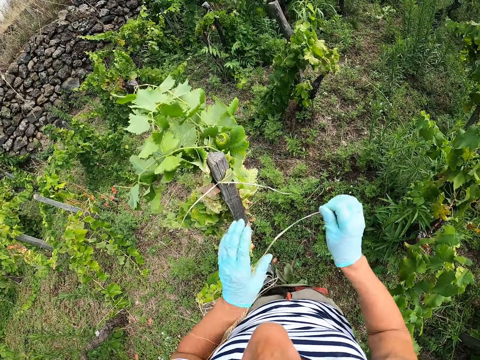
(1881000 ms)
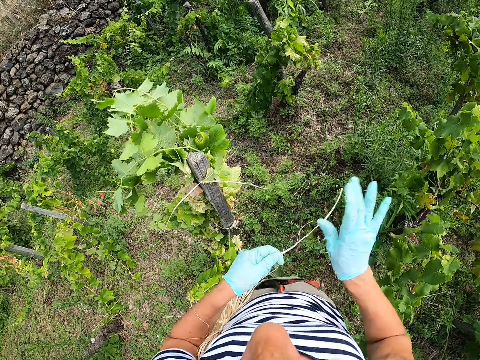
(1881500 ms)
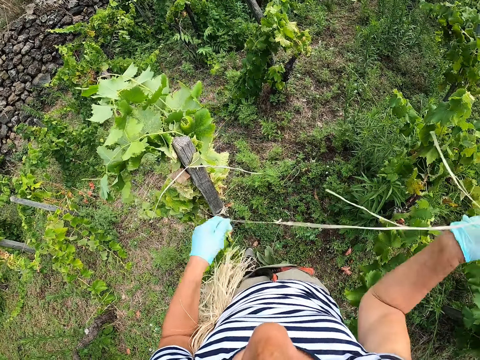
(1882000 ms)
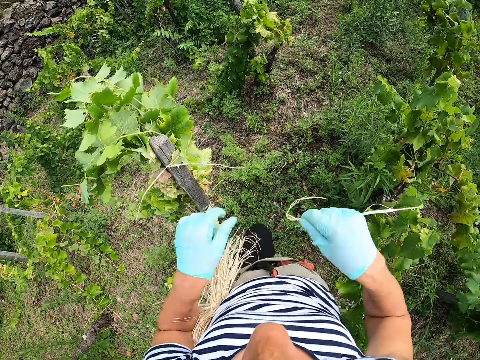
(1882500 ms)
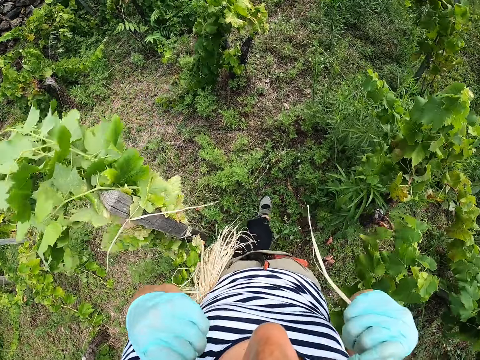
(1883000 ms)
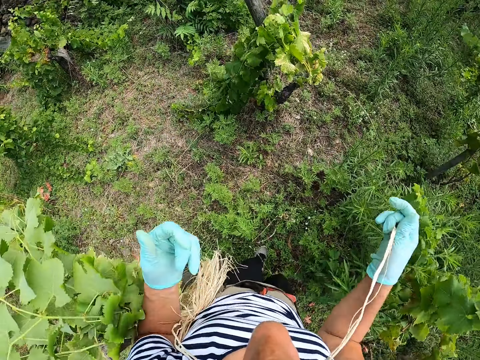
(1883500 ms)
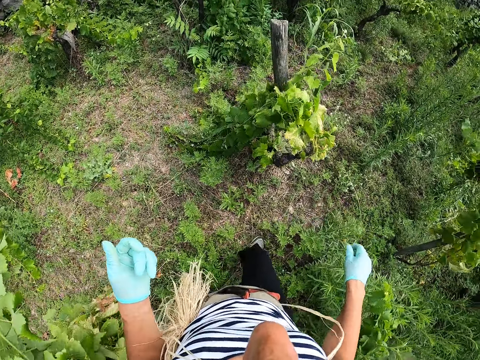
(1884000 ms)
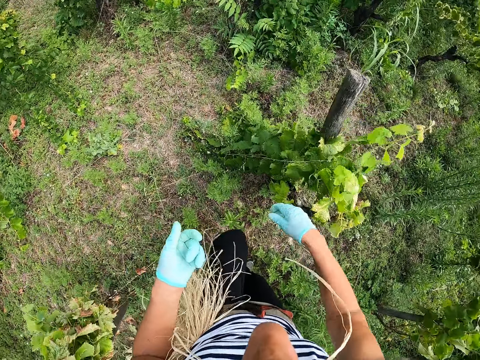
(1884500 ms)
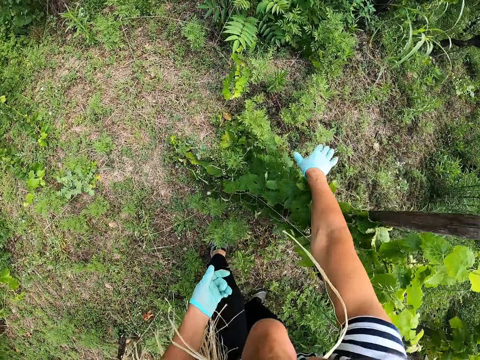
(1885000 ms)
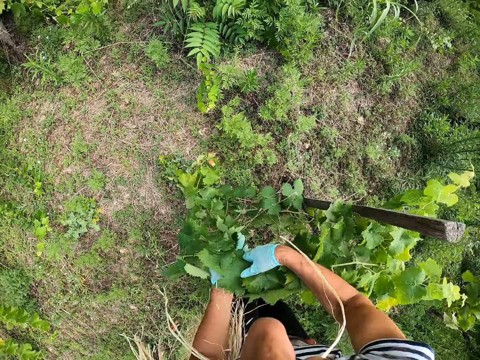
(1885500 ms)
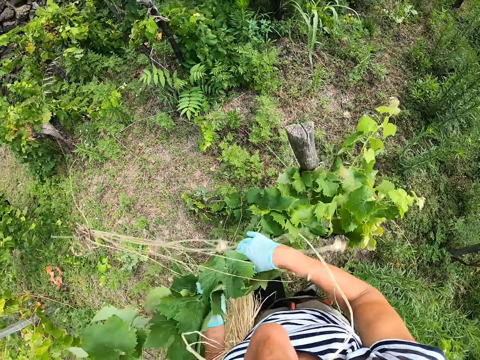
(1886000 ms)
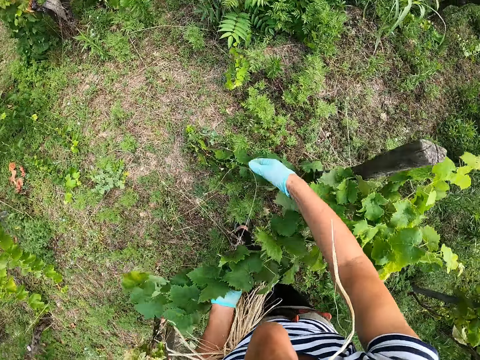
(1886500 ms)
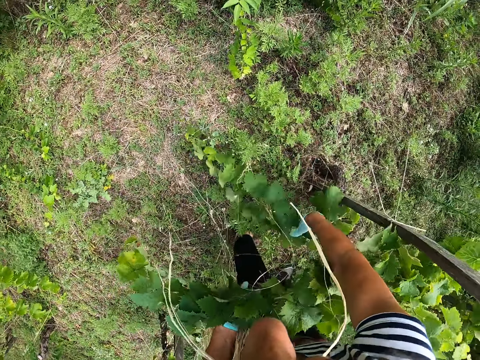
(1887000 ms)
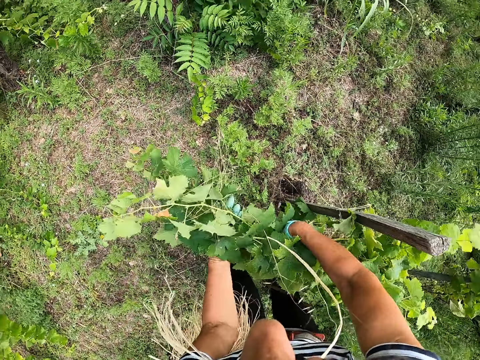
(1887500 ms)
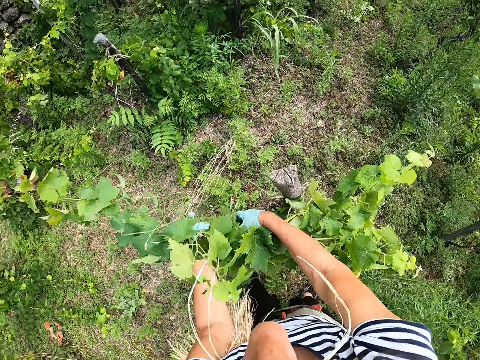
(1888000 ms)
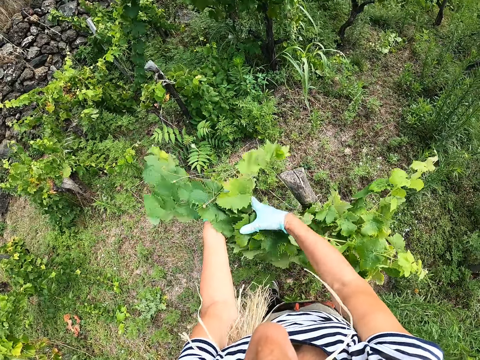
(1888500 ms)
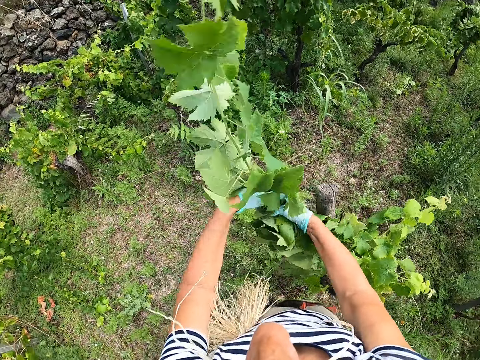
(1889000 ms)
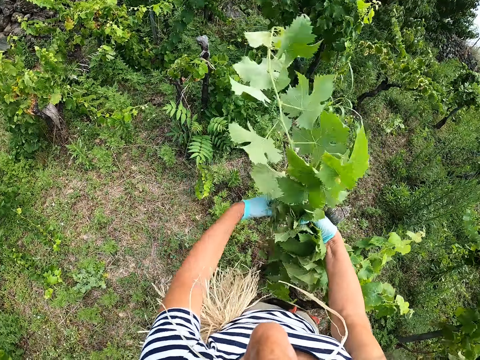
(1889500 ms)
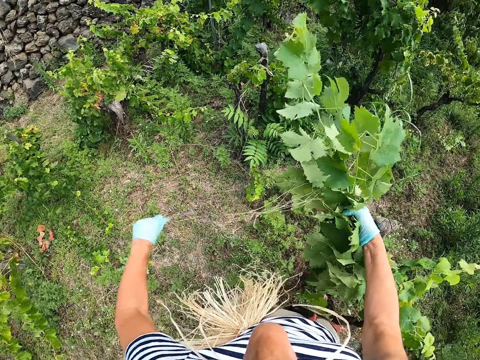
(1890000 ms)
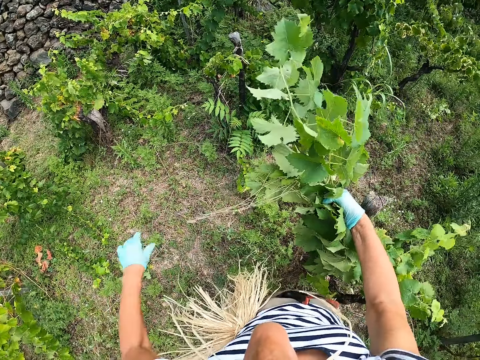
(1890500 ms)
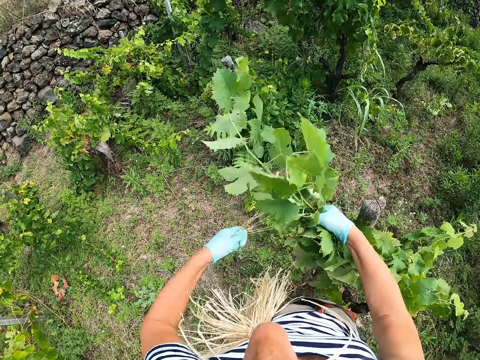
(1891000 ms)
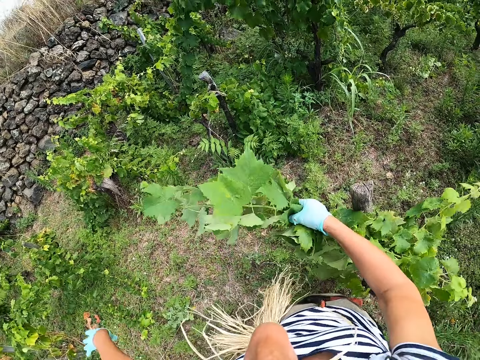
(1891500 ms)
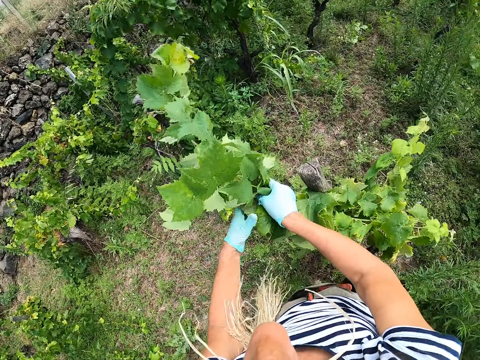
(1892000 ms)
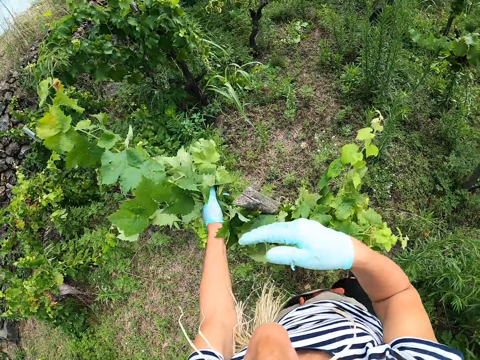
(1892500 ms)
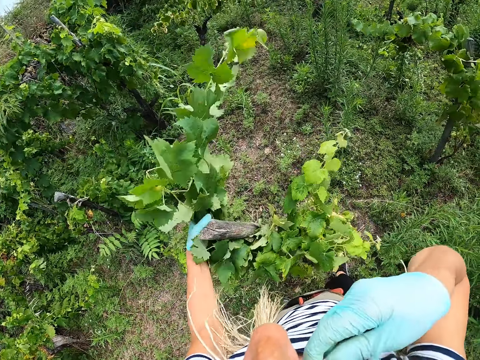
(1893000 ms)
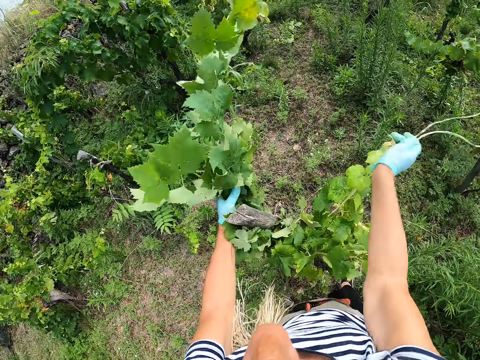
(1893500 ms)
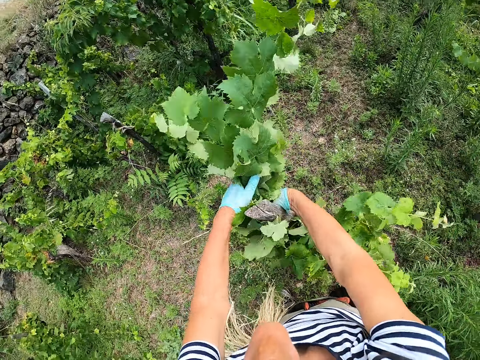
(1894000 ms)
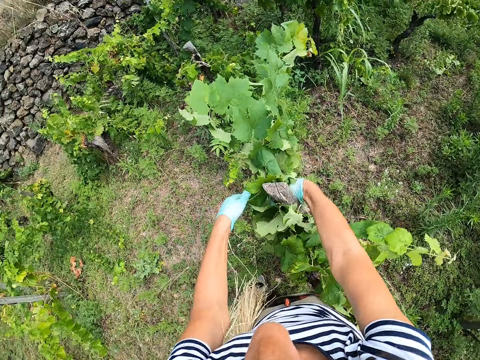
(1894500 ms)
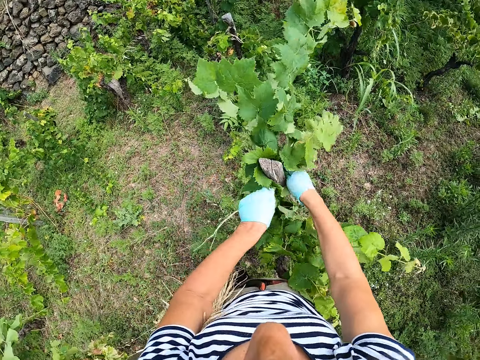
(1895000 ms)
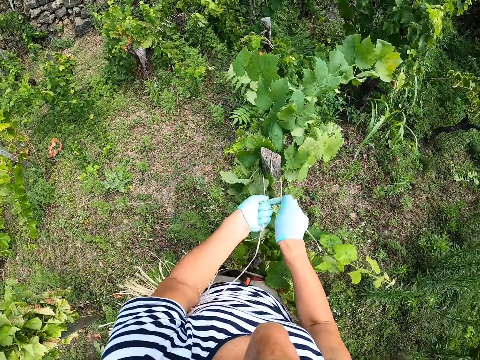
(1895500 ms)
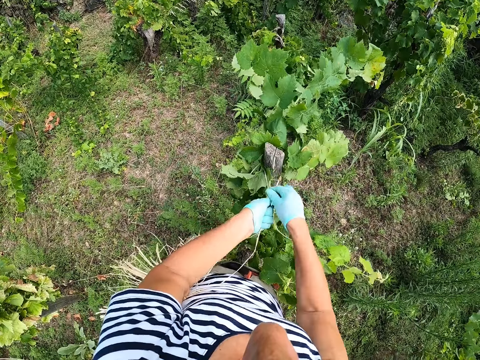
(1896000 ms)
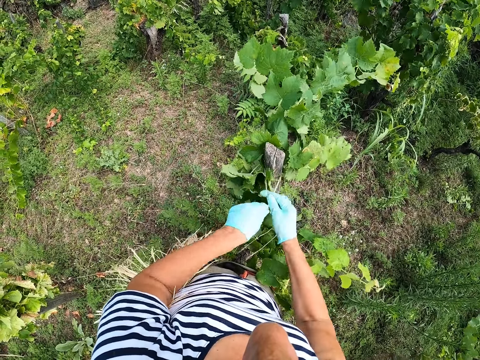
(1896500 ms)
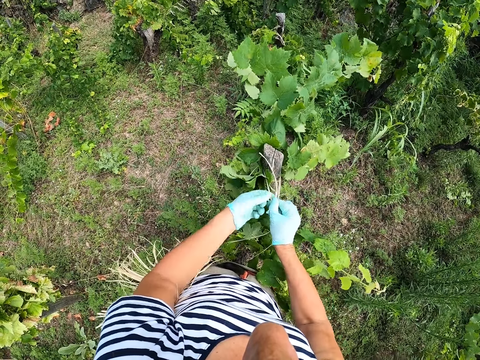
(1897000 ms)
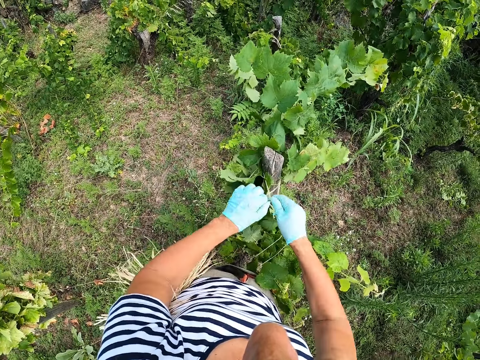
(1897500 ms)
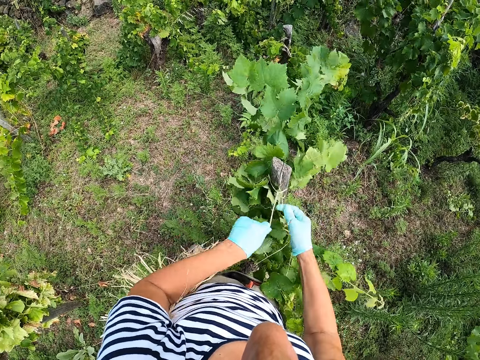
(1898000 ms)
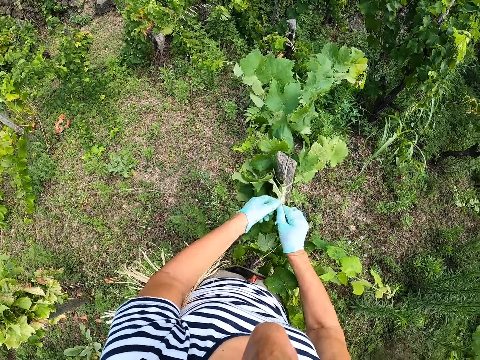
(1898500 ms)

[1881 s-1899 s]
The camera wearer pulls the string. They hold the strings with the mouth. They move around. They hold the leaves. They tie the leaves with the strings.

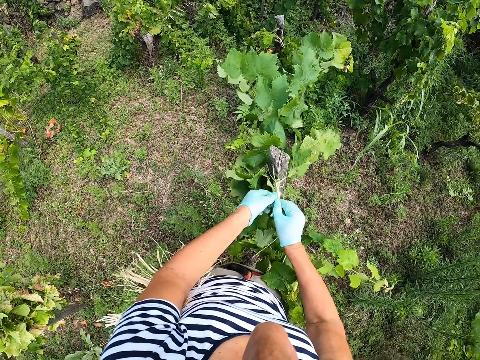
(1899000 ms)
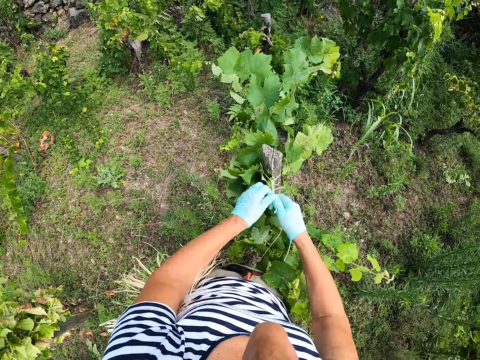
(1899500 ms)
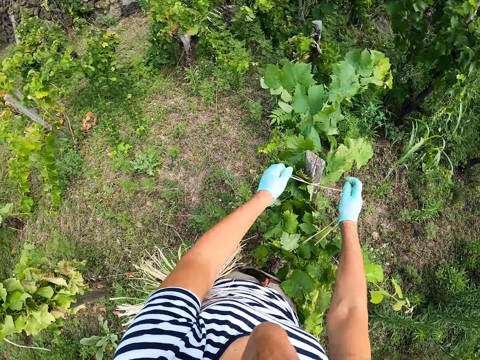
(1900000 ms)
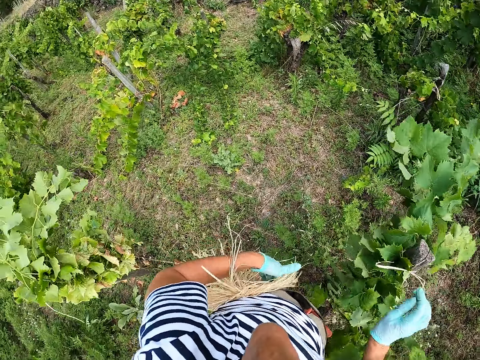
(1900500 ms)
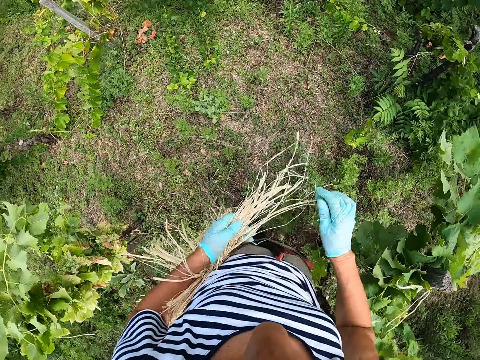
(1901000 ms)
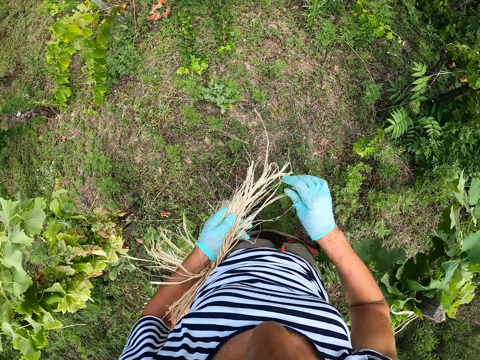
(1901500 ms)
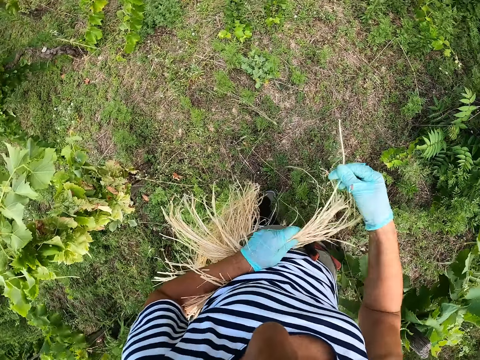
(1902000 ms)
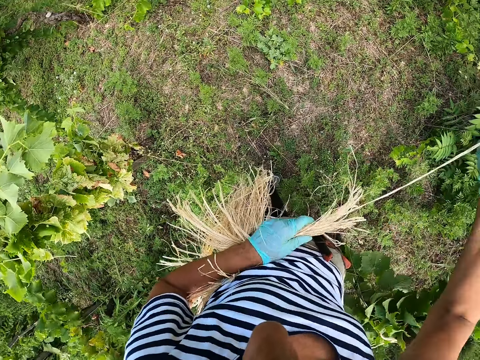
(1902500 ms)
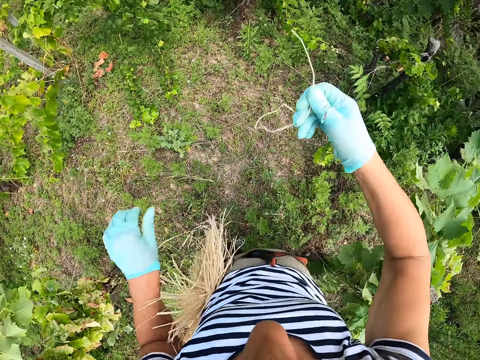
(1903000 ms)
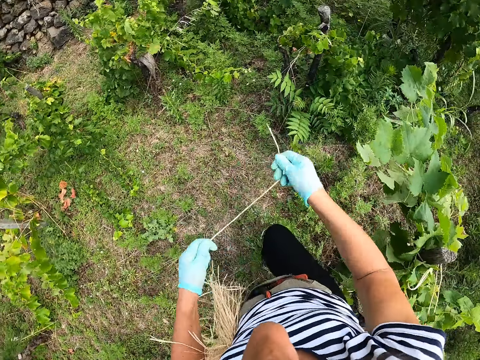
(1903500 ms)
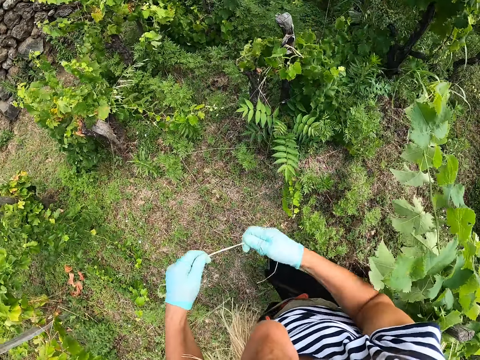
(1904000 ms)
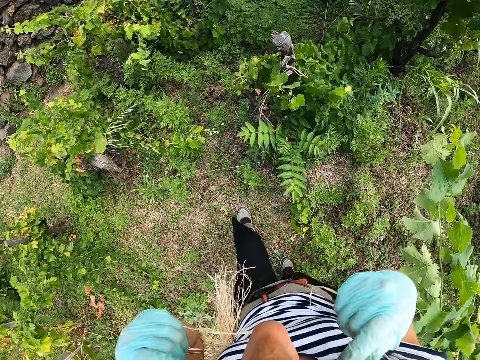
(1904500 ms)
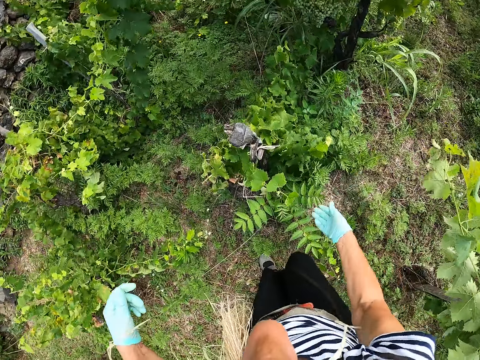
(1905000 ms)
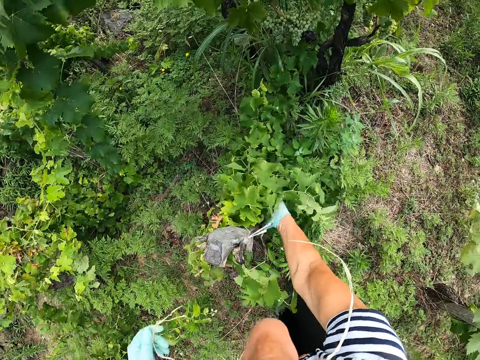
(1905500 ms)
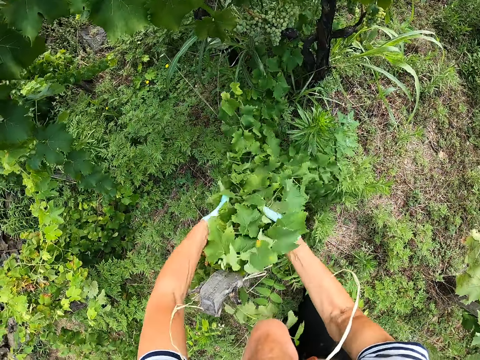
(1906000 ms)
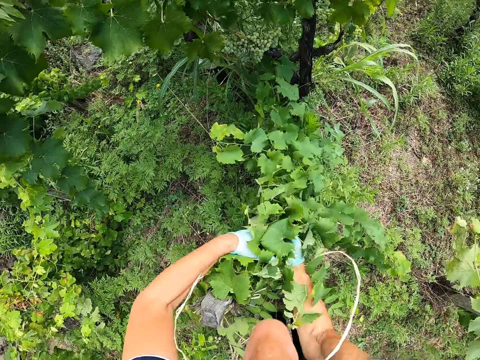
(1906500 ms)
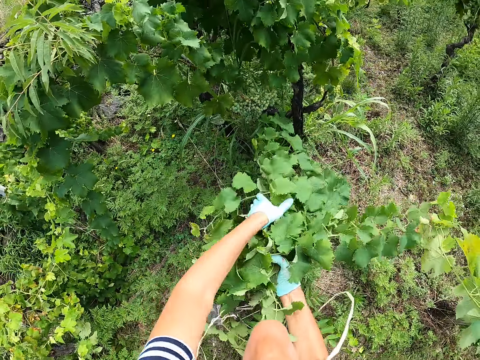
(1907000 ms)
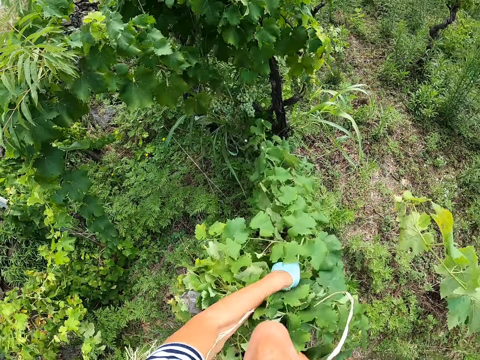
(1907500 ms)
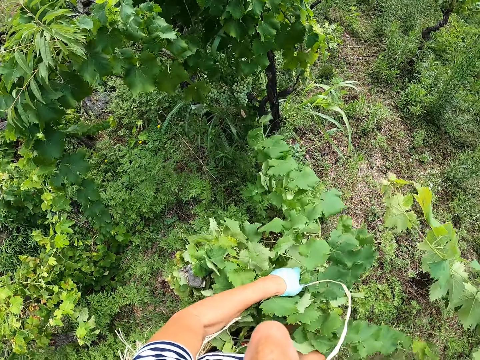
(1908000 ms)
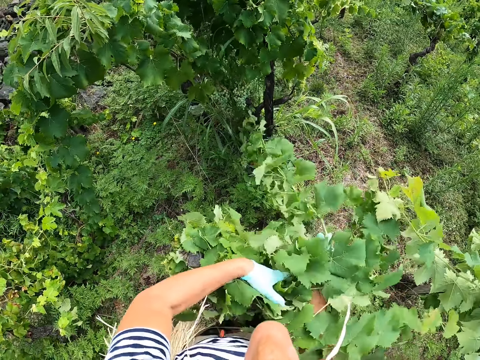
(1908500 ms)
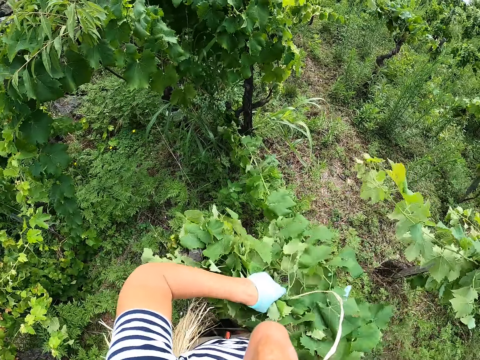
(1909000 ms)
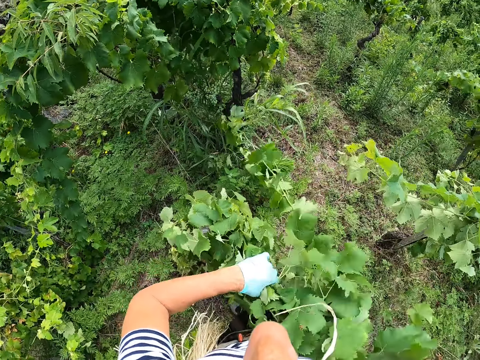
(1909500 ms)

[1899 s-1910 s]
The camera wearer pulls the strings. They move around. They bite the twine. They pick the plant.
